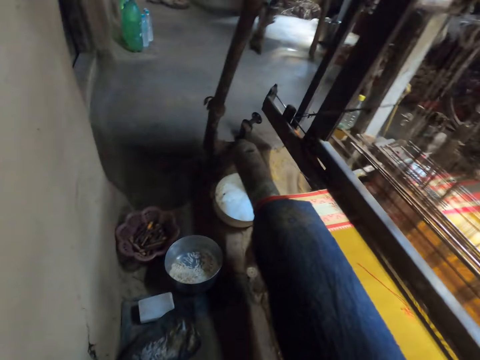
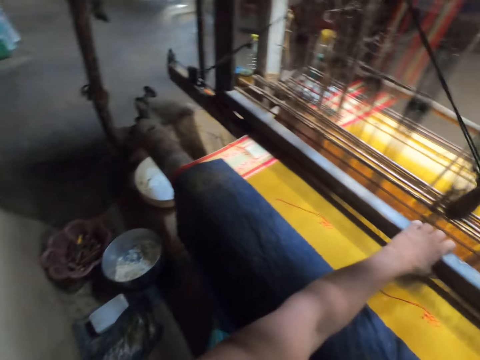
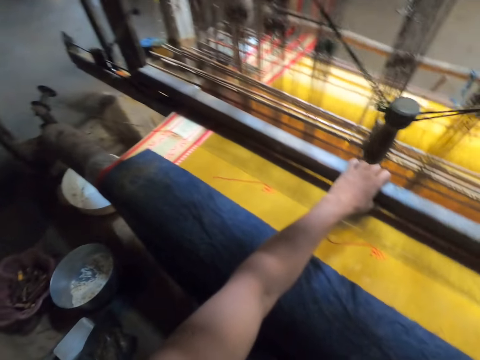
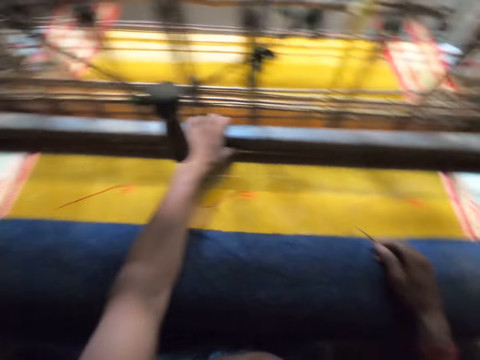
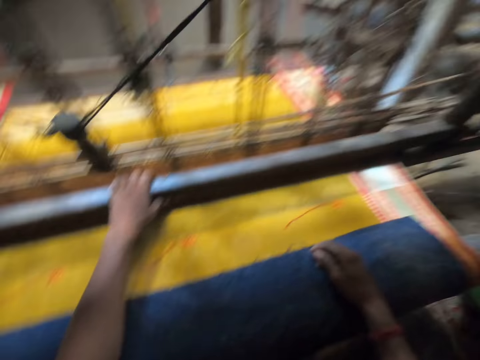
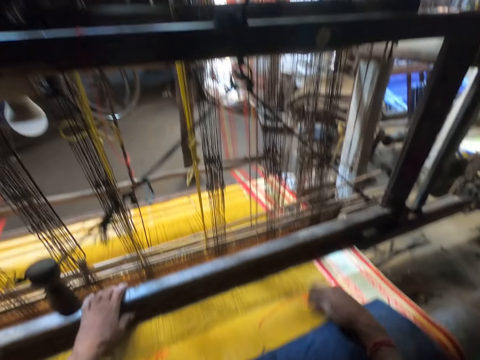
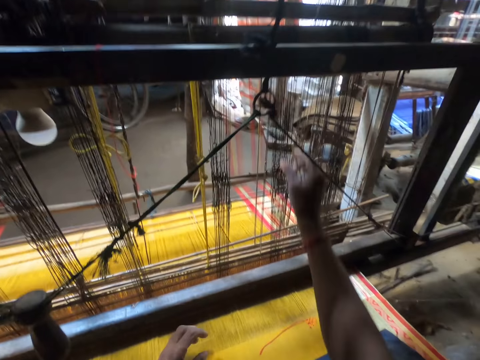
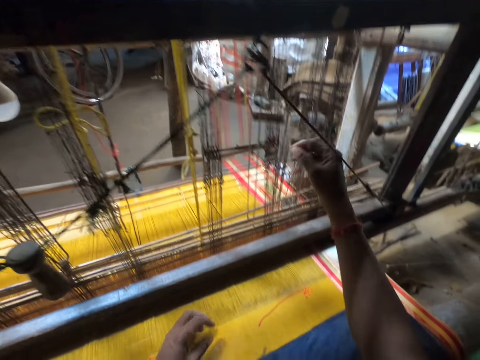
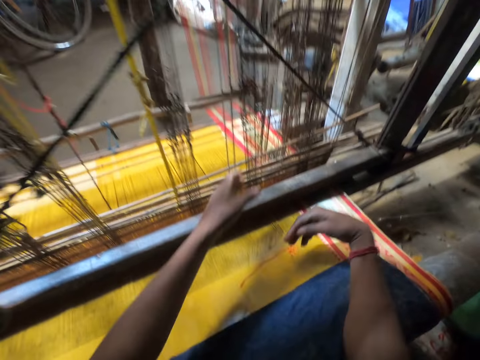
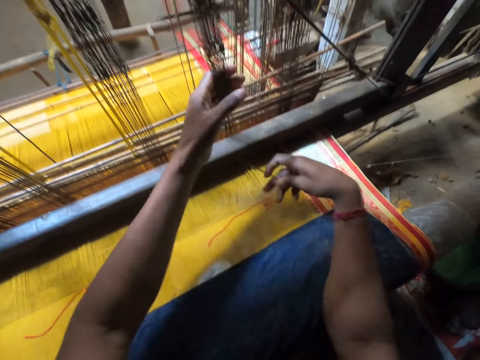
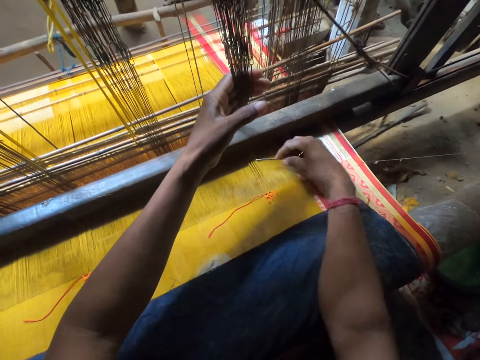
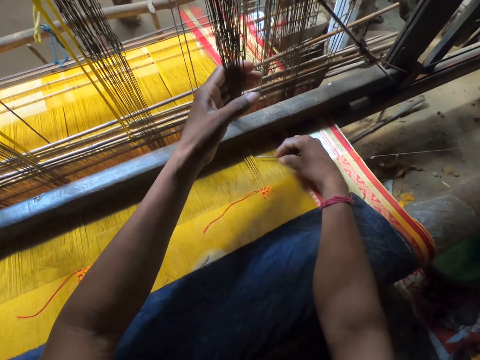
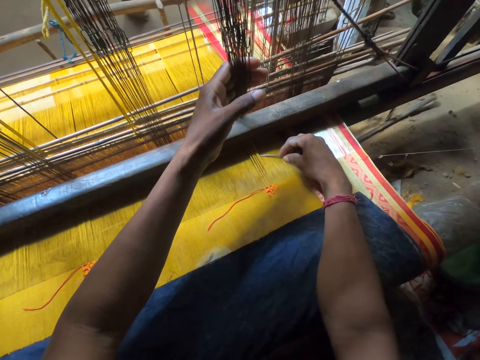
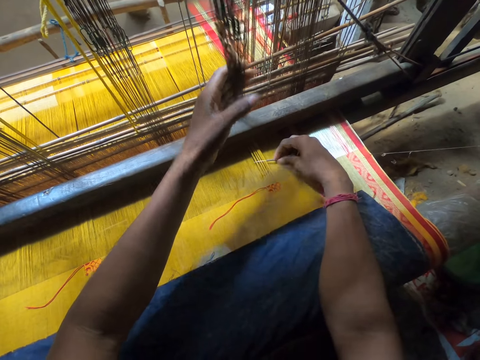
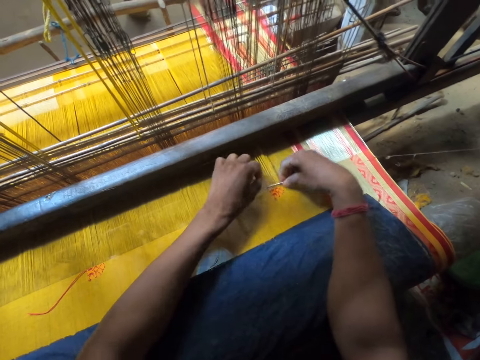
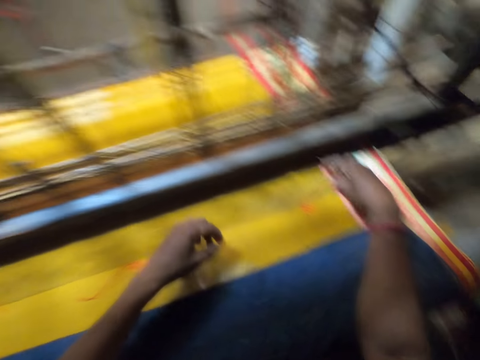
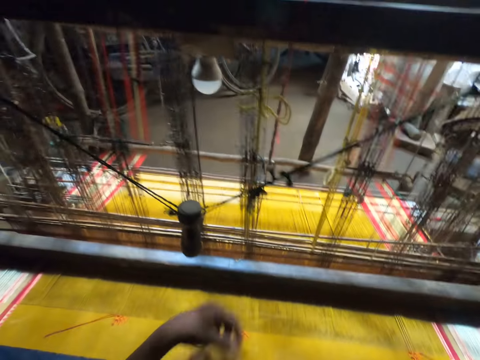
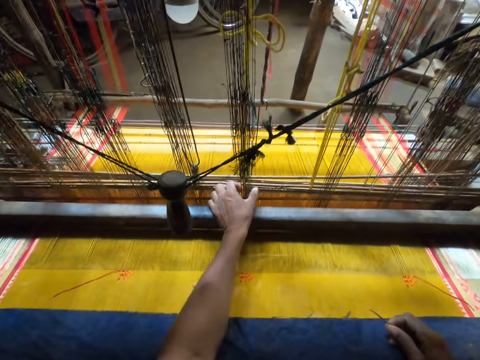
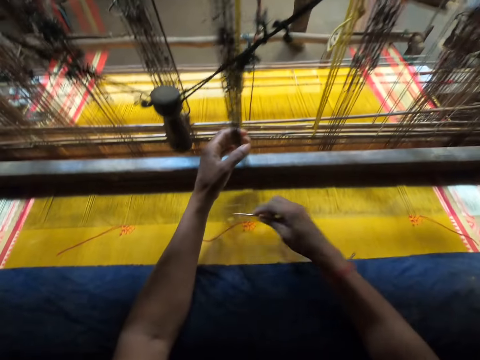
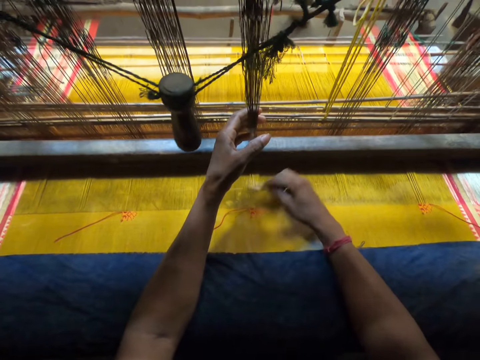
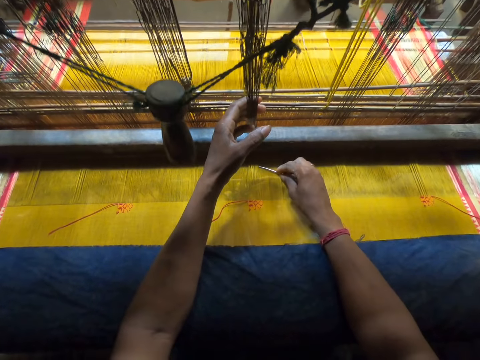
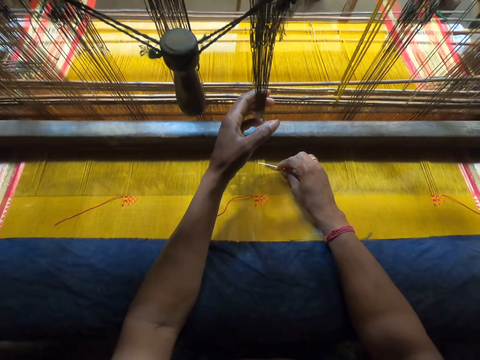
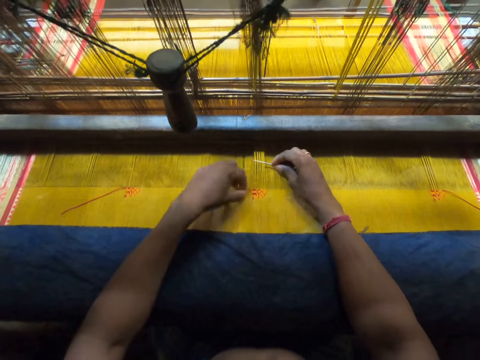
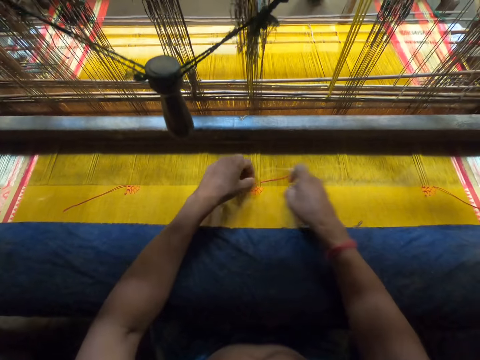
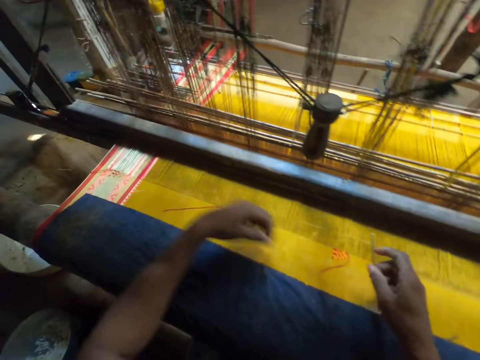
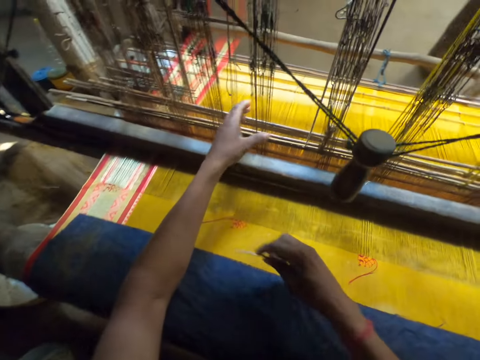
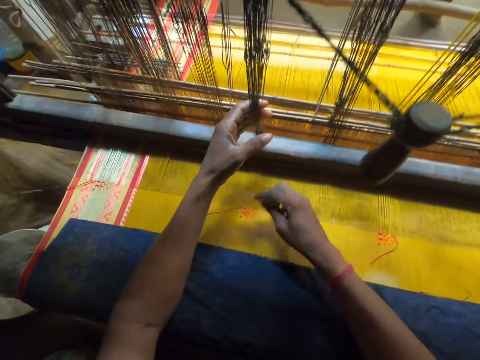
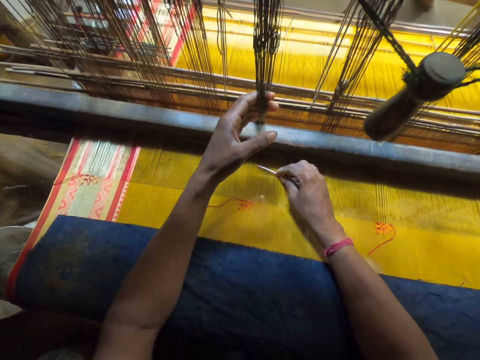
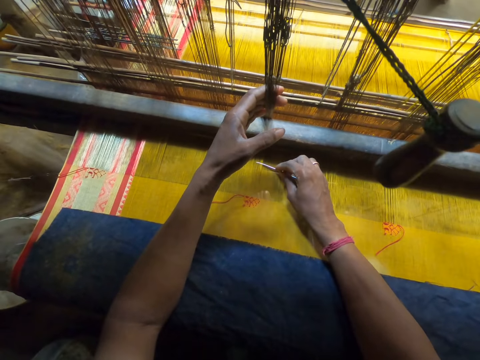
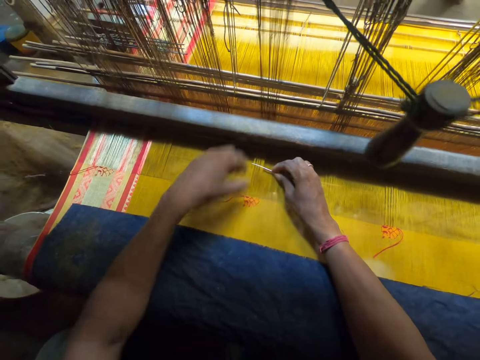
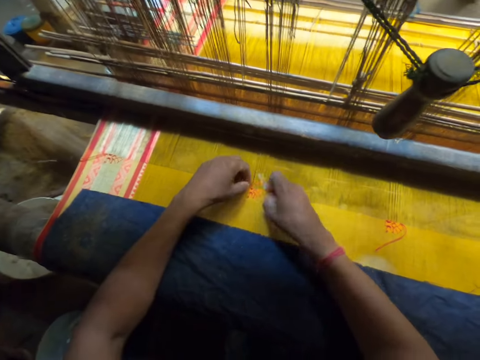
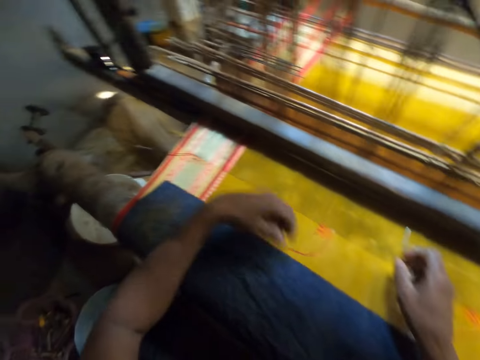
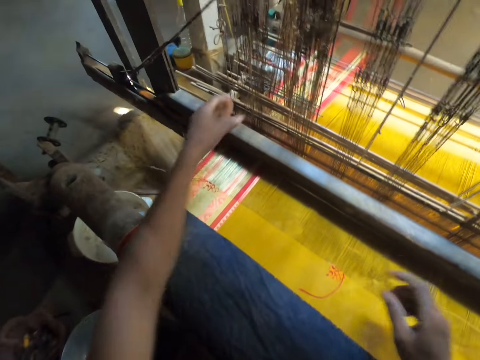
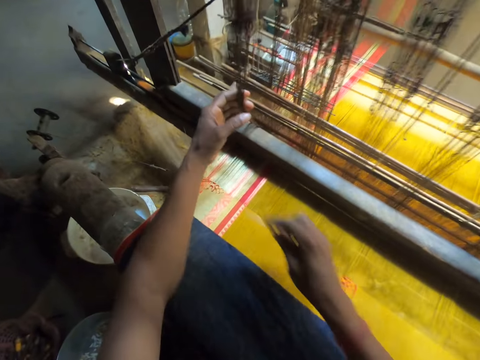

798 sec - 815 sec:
The camera wearer hits the fabric with his right hand. He pulls a yarn with his right hand. He sorts a heddle. He hits the fabric with his right hand. He pulls the yarn with his left hand. He holds the heddles. He puts the needle into the warp with his right hand. He picks a thread with his left hand. He fixes the thread from his left hand into the warp with the needle in his right hand. He pulls the weaving needle. He pulls the yarn with his left hand. He holds the heddles. He hits the fabric with the needle in his right hand. He puts the needle into the warp with his right hand. He picks the thread with his left hand. He fixes the thread from his left hand into the warp with the needle in his right hand. He pulls the weaving needle. He hits the fabric with his left hand. He pulls the yarn with his left hand. He holds the heddles. He hits the fabric with the needle in his right hand. He puts the needle into the warp with his right hand. He picks the thread with his left hand. He fixes the thread from his left hand into the warp with the needle in his right hand. He hits the fabric with his left hand. He pulls the yarn with his left hand.

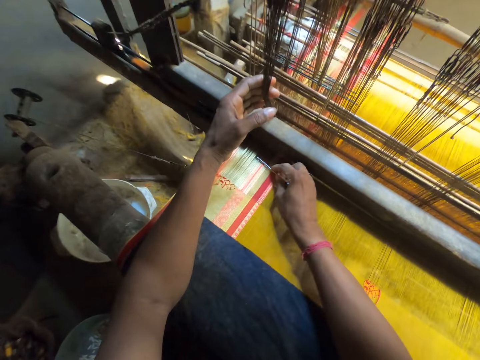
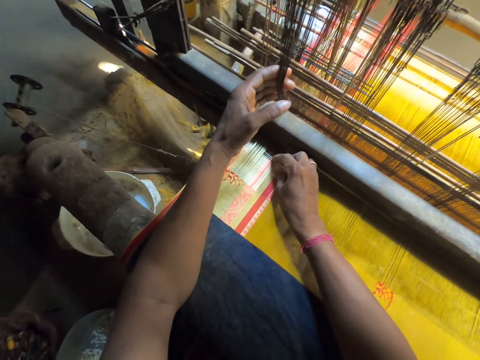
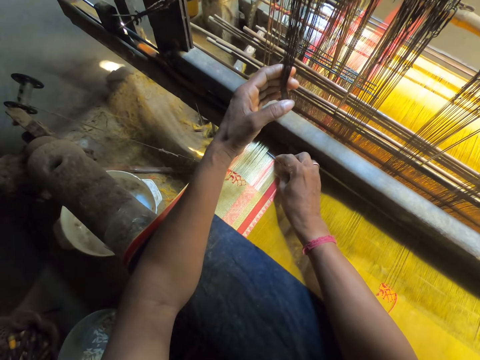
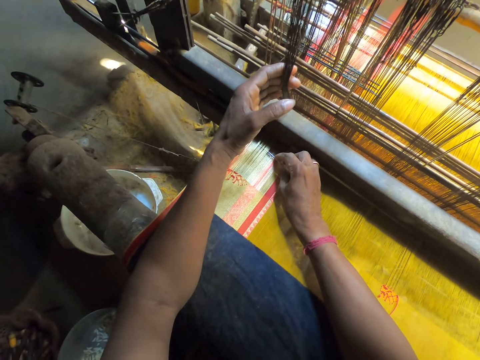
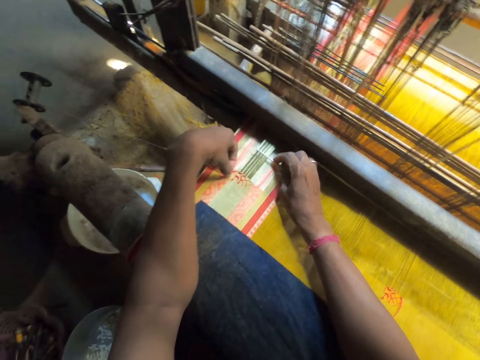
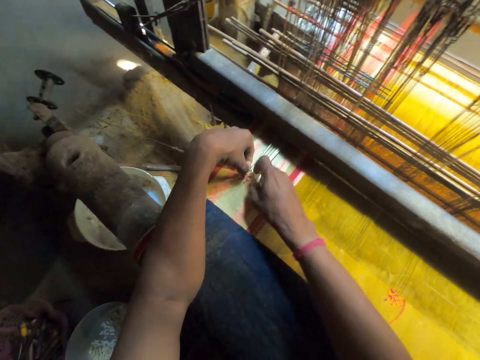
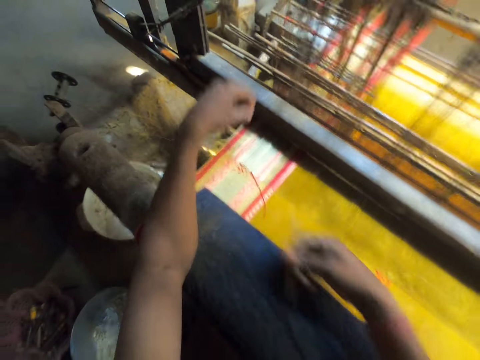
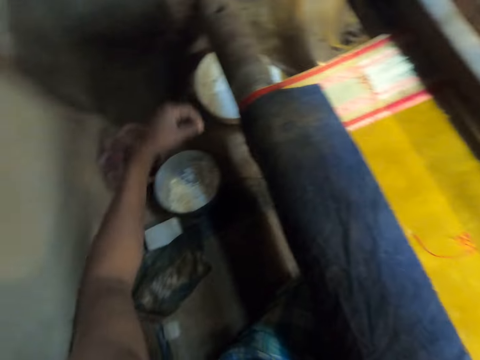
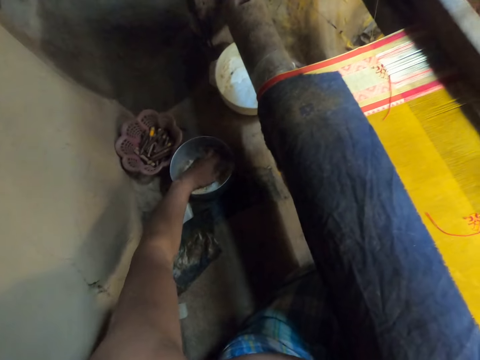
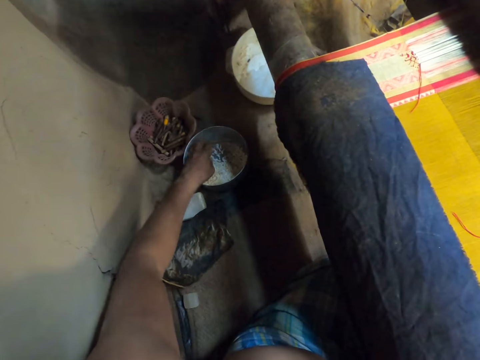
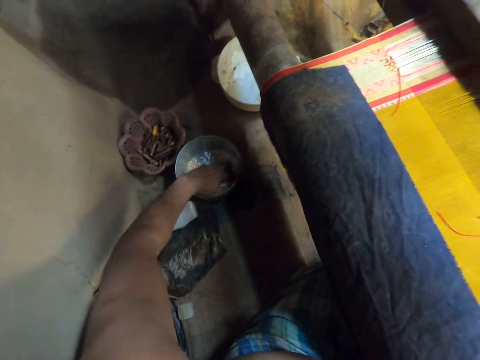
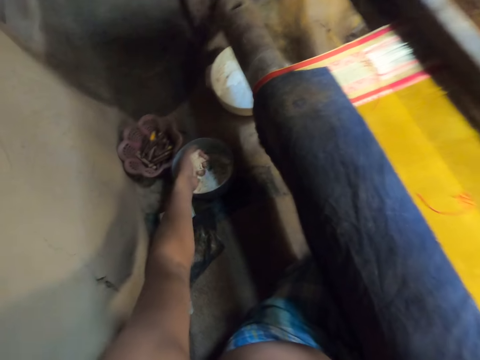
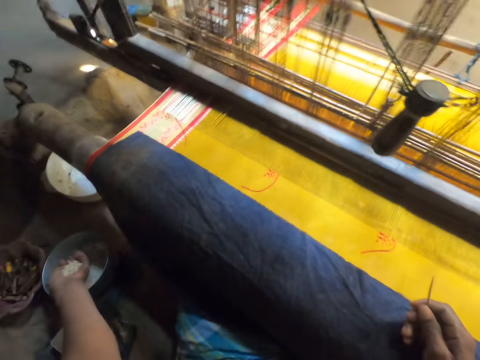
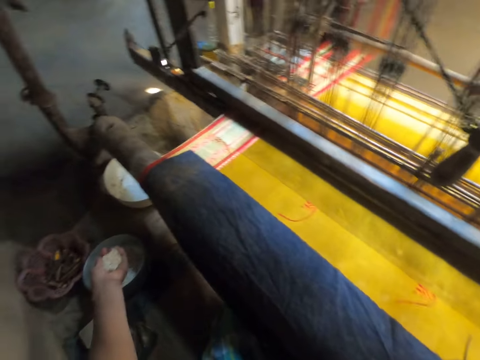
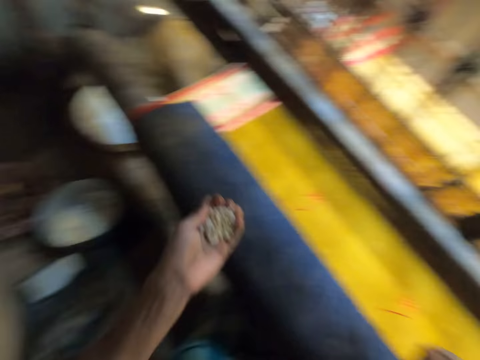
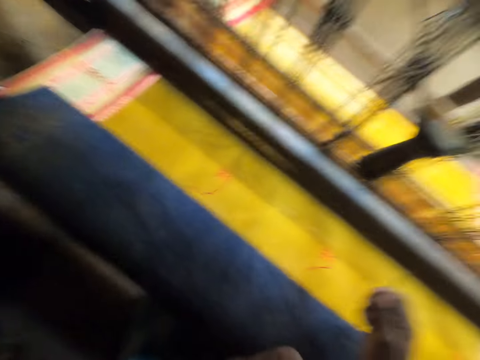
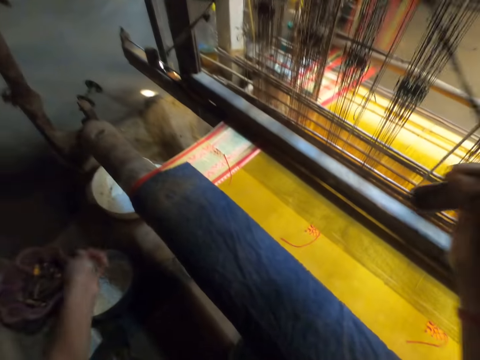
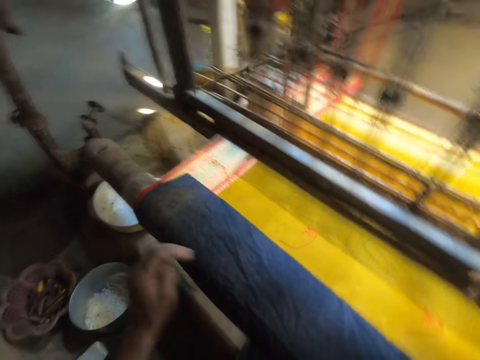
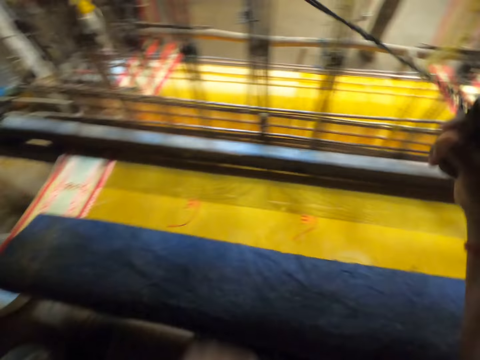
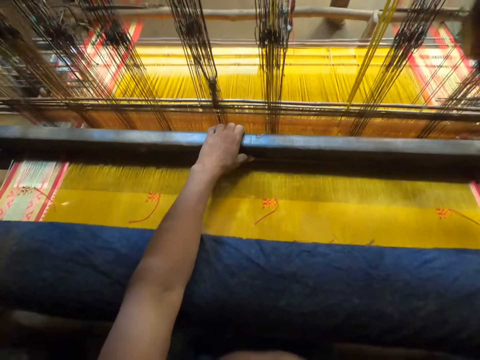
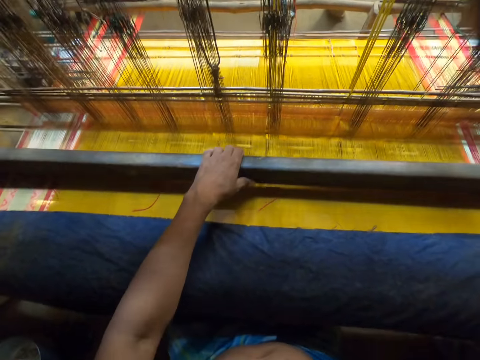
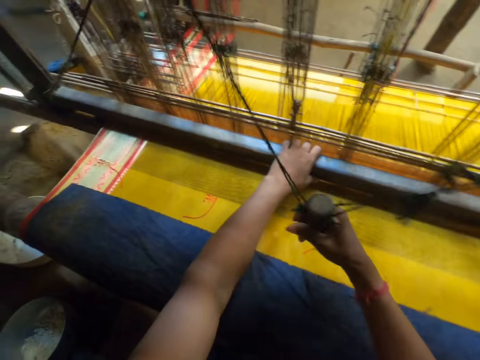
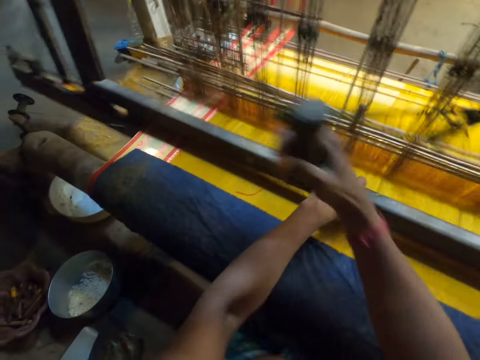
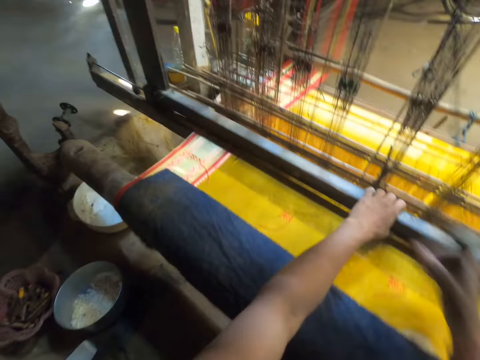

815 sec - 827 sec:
The camera wearer hits the fabric with the needle in his right hand. He puts the needle into the warp with his right hand. He picks a thread with his left hand. He fixes the thread from his left hand into the warp with the needle in his right hand. He pulls the weaving needle. He picks a snack from the bowl with his left hand. He puts some of the snack into his mouth with his left hand. He pours some of the snack into the bowl with his left hand. He pulls a pull cord with his right hand. He weaves a fabric with a loom. He pulls a batten with his left hand.
